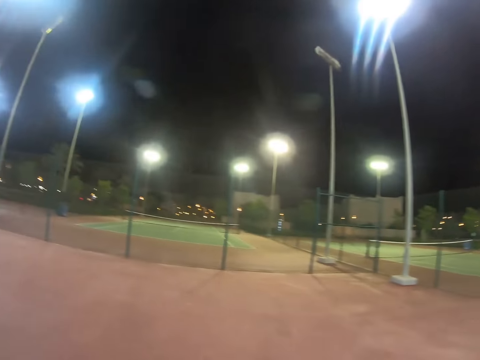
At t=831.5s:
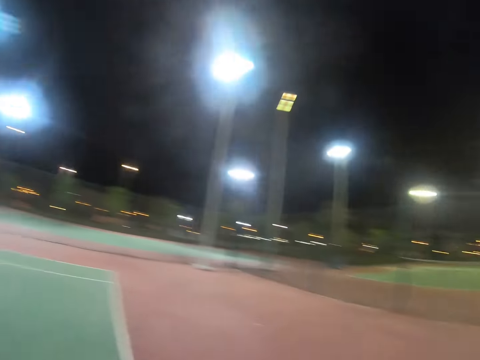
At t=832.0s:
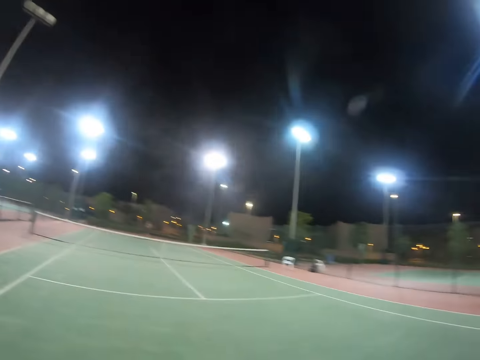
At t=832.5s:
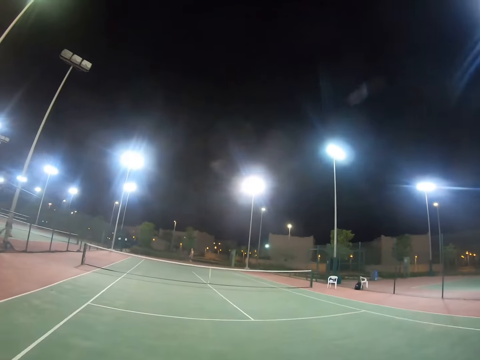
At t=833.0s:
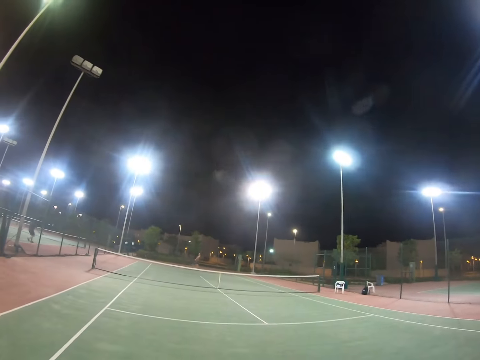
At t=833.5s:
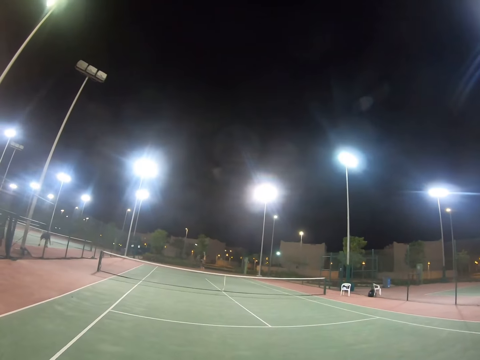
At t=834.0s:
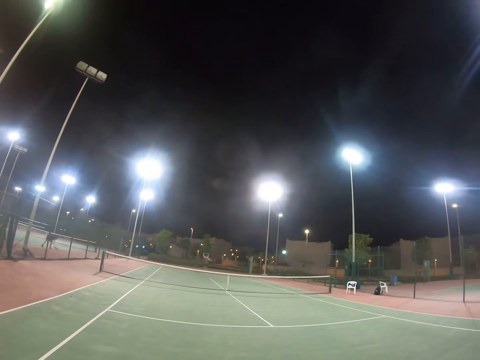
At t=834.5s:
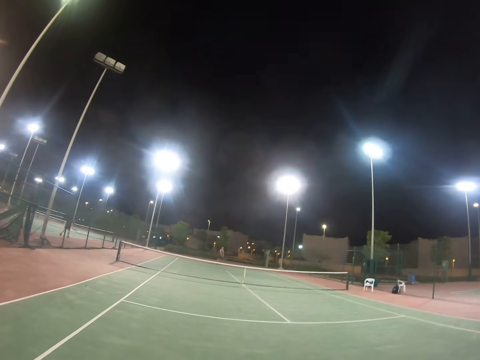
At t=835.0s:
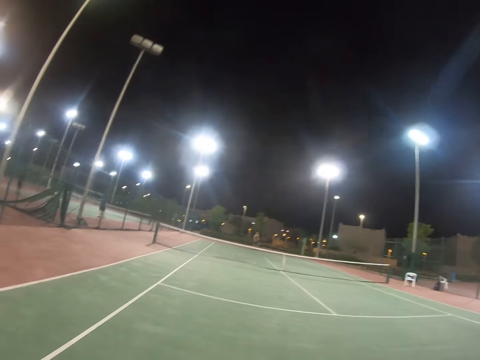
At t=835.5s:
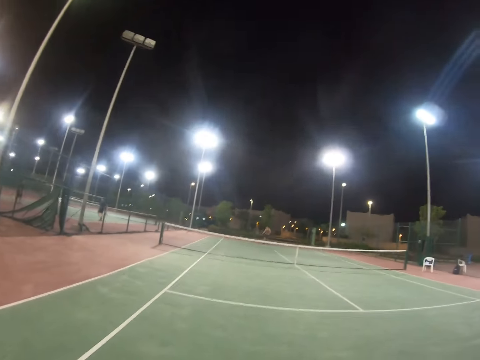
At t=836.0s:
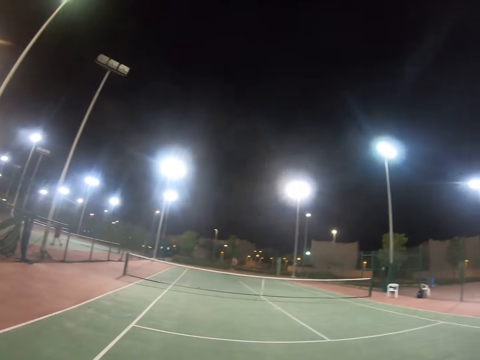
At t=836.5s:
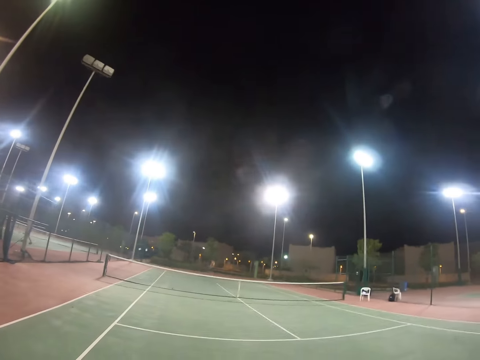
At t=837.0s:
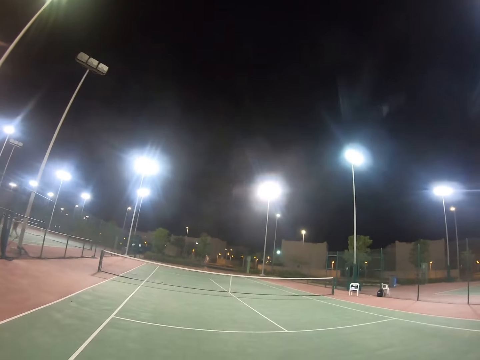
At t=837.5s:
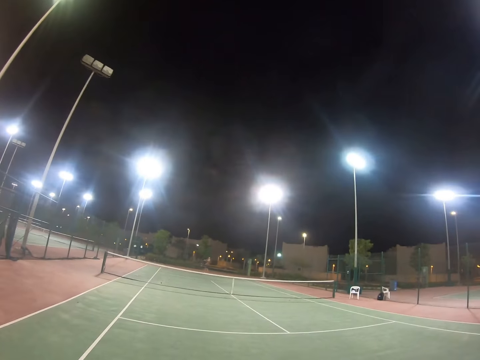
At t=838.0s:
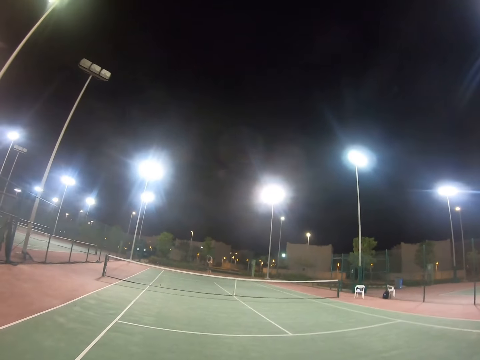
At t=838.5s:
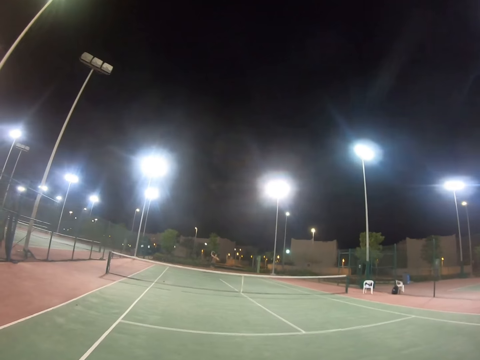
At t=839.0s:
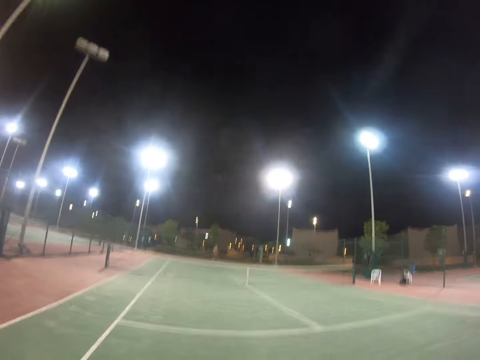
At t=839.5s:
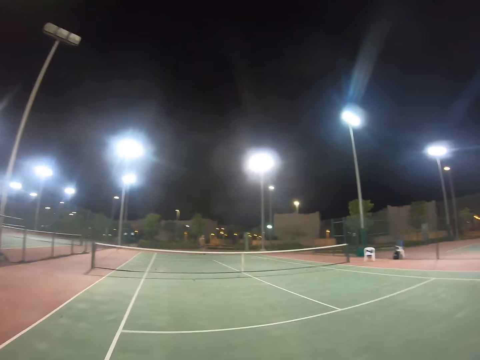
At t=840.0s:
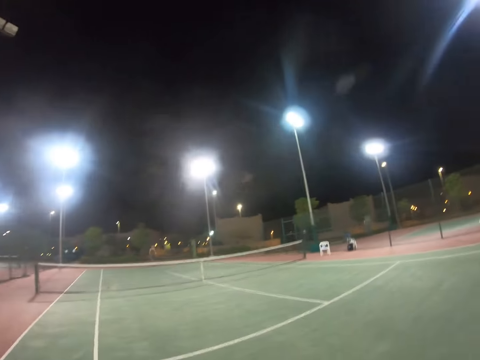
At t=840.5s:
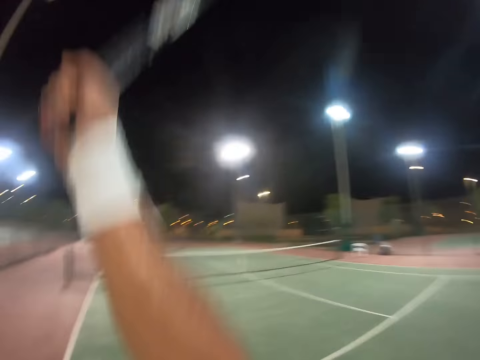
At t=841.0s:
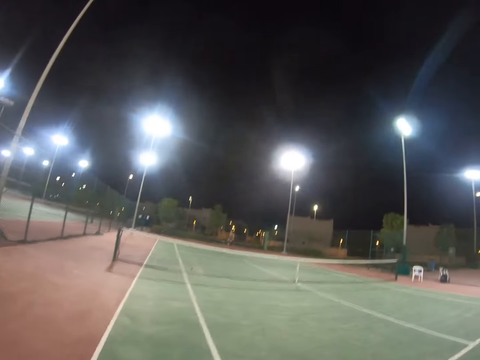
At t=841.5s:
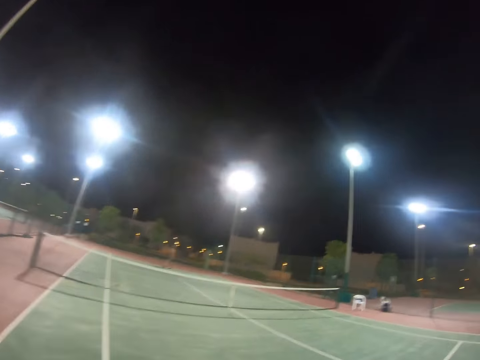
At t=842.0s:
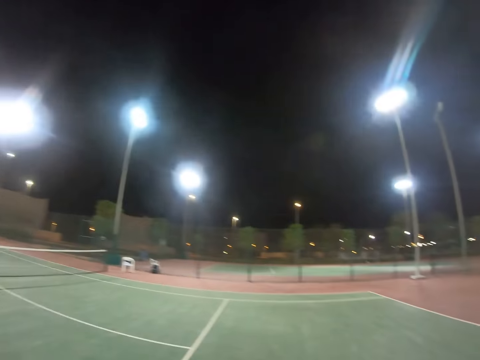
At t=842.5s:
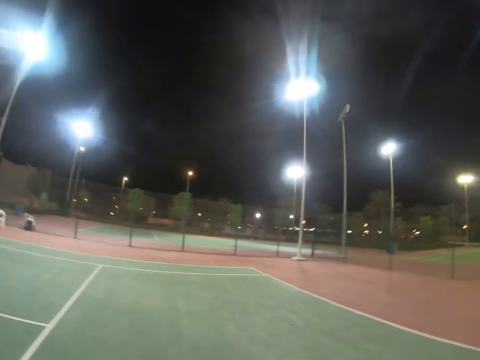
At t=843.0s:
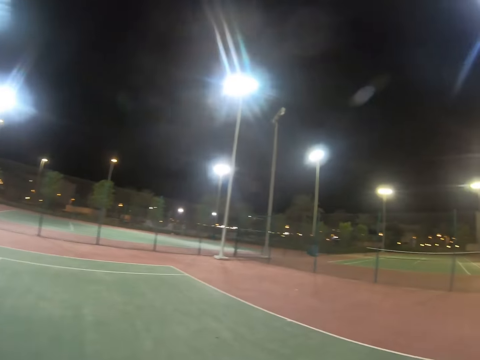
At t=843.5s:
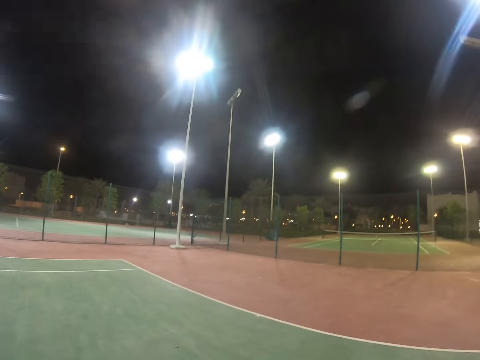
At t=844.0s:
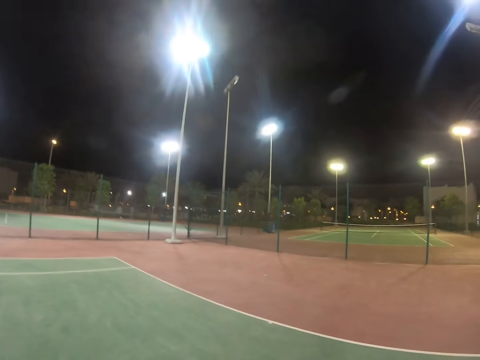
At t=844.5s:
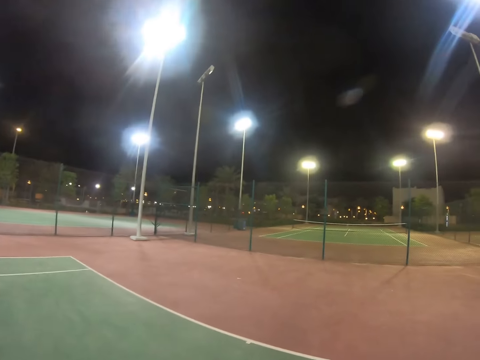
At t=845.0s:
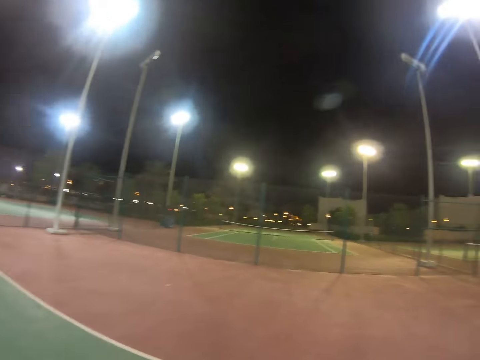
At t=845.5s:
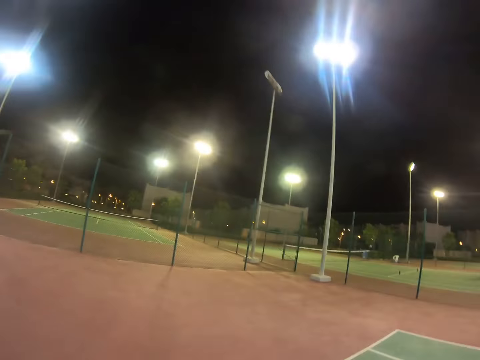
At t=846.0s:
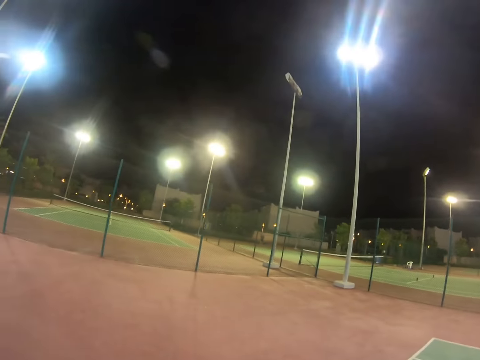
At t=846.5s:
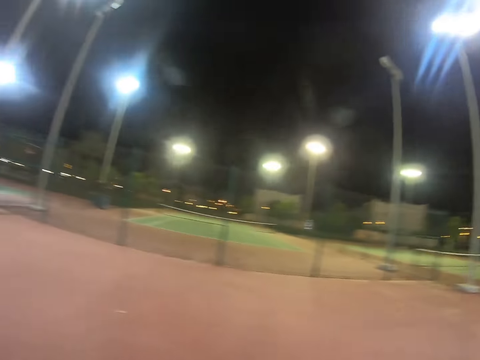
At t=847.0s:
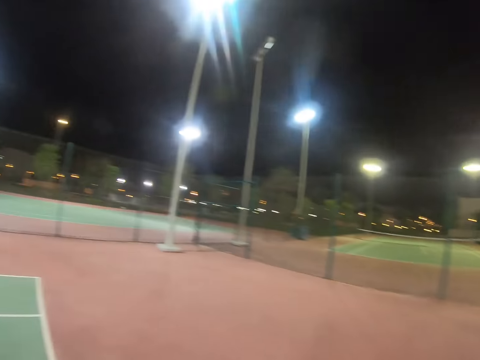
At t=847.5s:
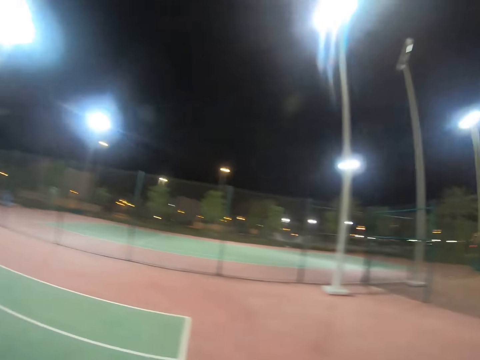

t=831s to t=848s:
A person serves the tennis ball with the tennis racket. The person serves the tennis ball with the tennis racket again. The camera wearer serves the tennis ball with the tennis racket. They look around the tennis court.

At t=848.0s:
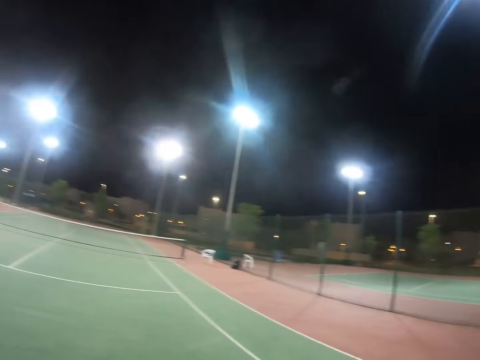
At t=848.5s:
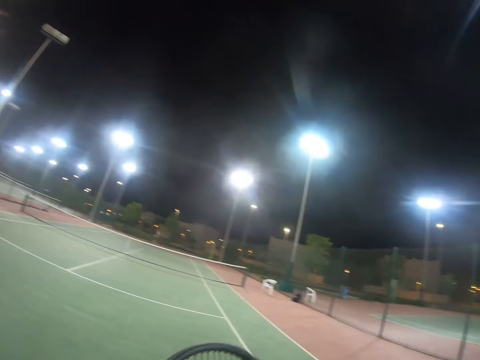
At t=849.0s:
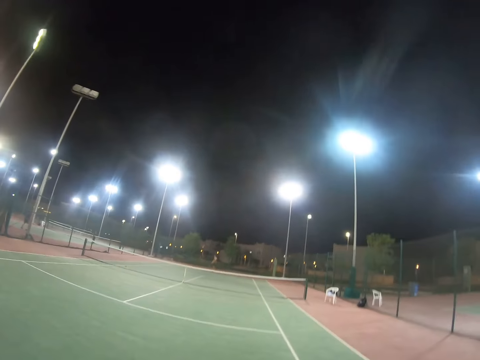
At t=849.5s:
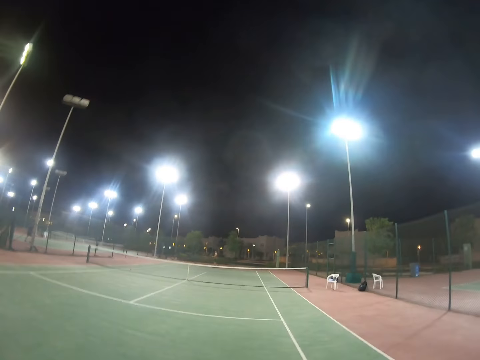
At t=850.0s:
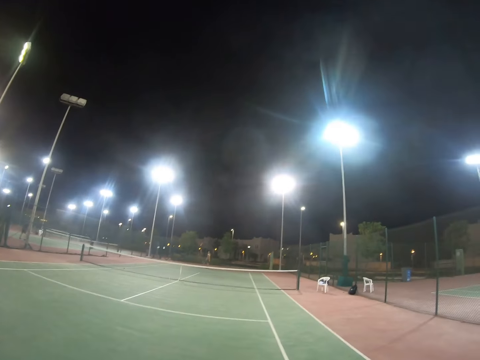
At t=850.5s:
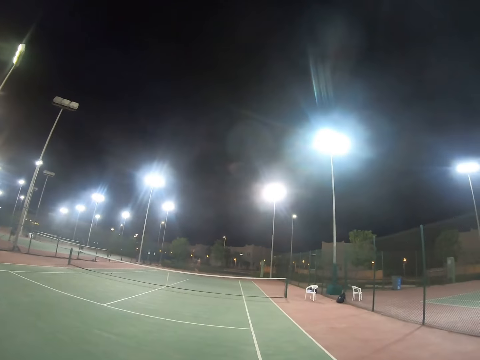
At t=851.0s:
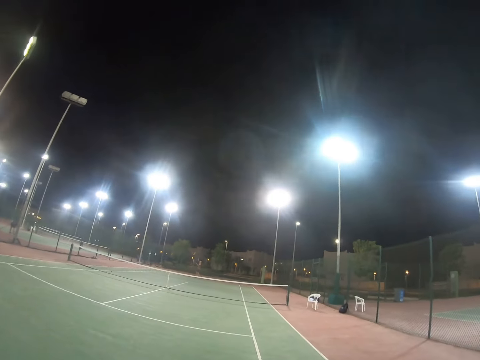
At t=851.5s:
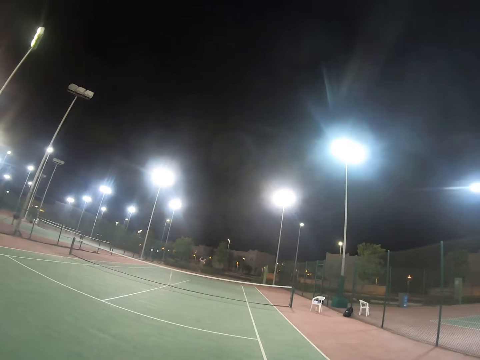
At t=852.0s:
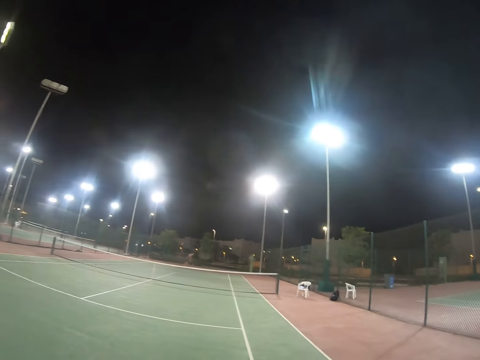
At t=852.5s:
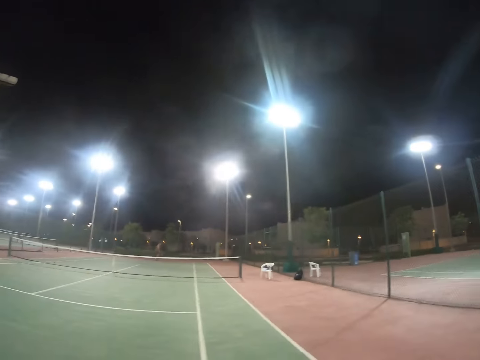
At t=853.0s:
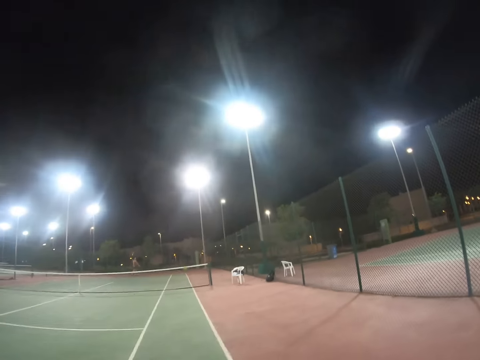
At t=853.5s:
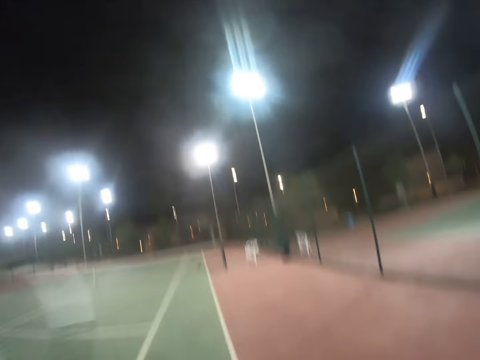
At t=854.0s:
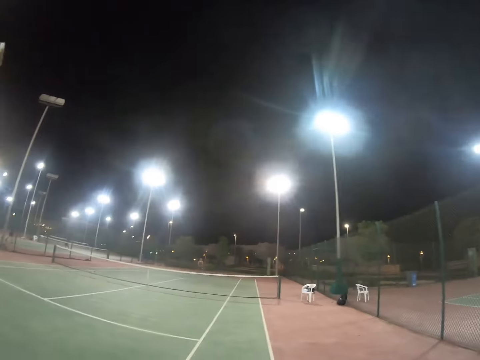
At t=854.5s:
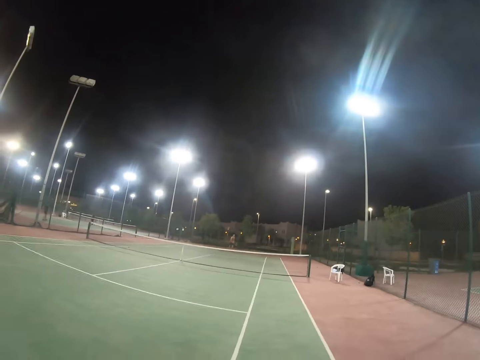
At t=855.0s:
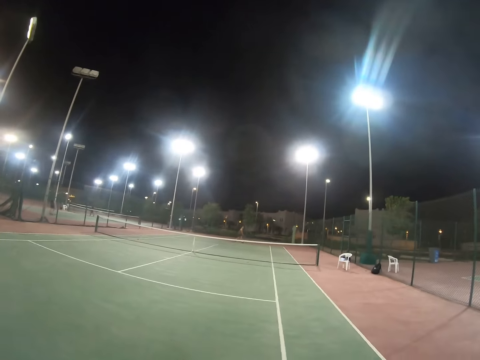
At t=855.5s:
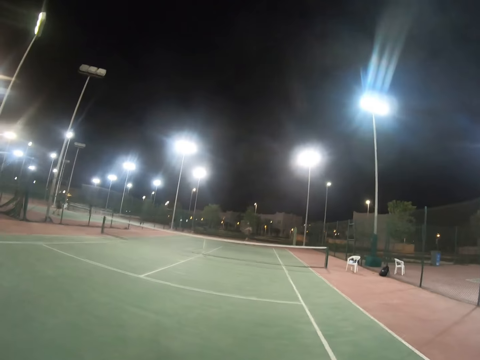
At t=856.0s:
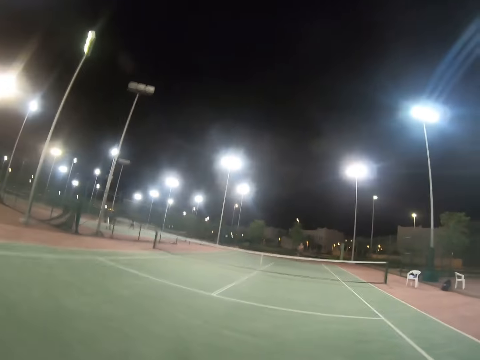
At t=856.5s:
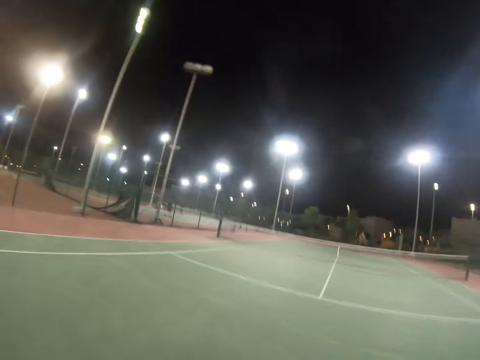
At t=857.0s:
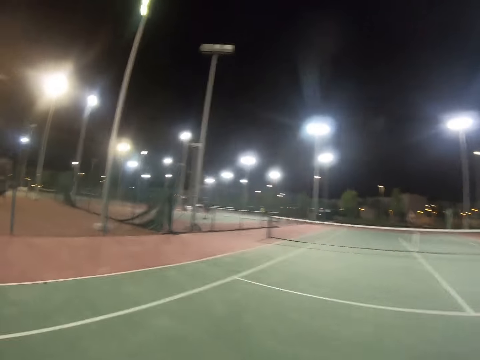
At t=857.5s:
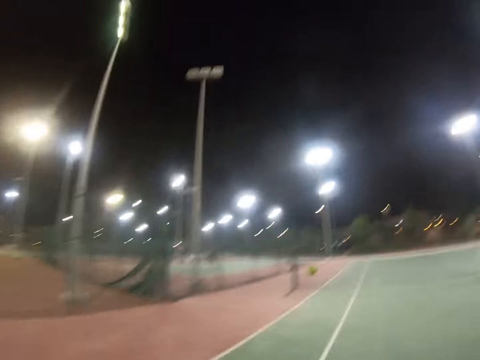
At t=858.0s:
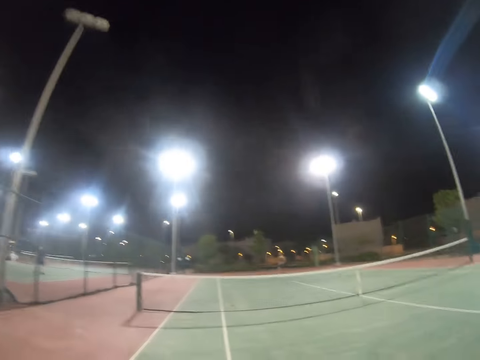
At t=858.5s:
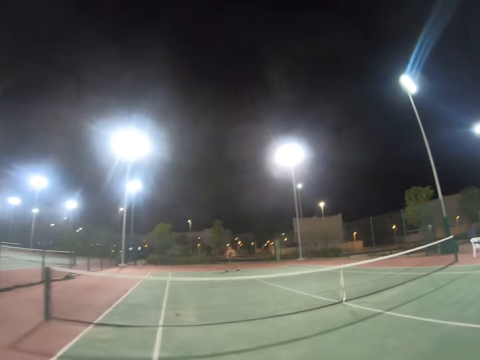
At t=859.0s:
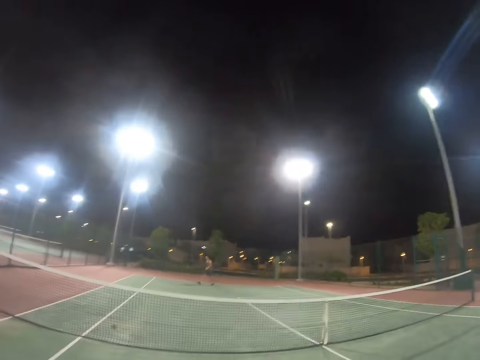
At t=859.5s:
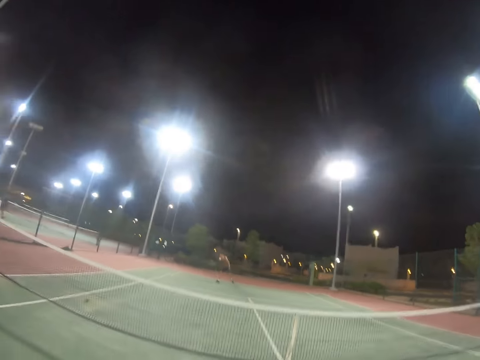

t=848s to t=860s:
A person serves the tennis ball with the tennis racket. The camera wearer serves the tennis ball with the tennis racket. The person serves the tennis ball with the tennis racket. The camera wearer serves the tennis ball with the tennis racket. The person serves the tennis ball with the tennis racket.
